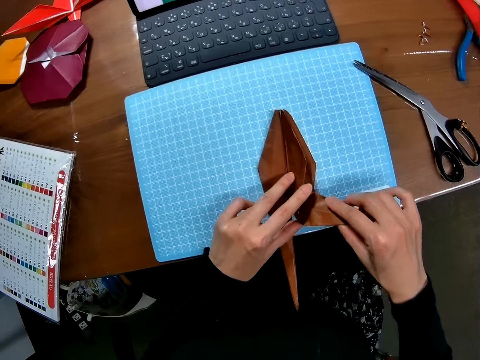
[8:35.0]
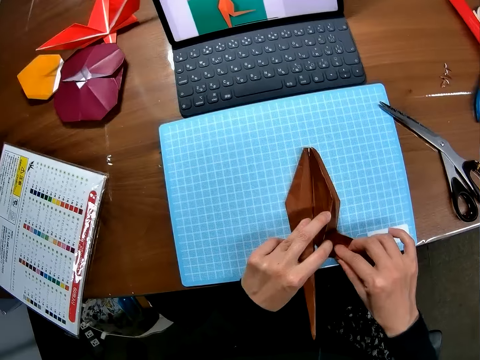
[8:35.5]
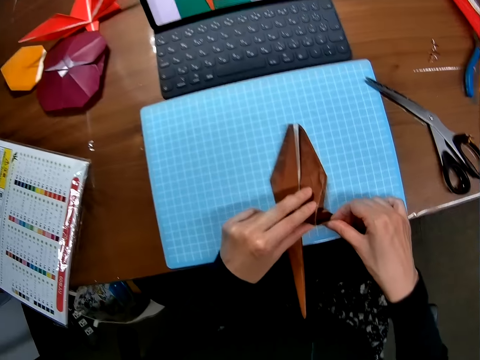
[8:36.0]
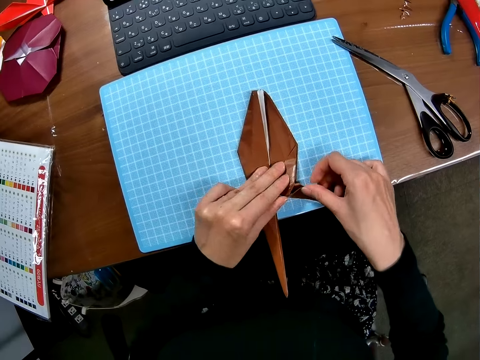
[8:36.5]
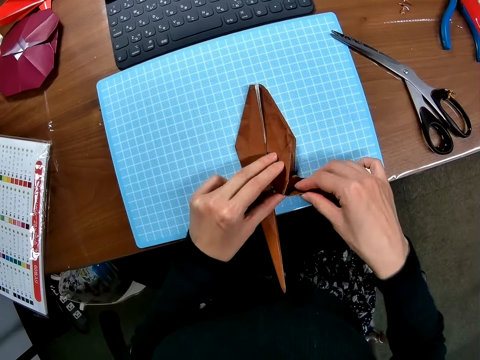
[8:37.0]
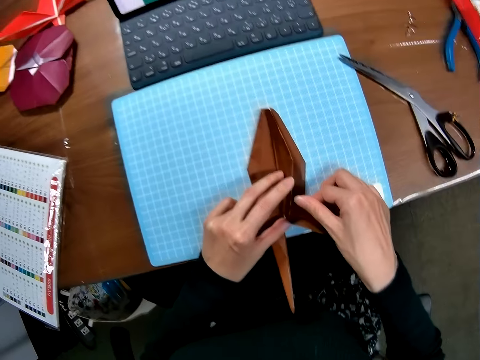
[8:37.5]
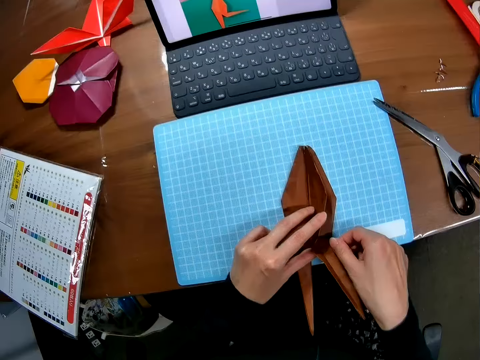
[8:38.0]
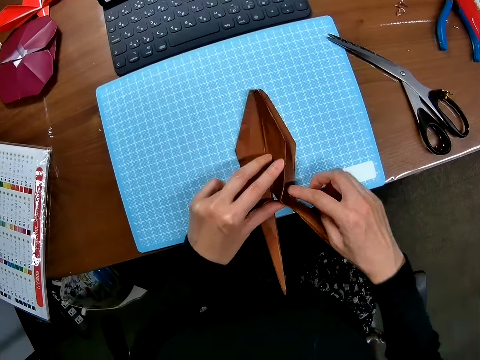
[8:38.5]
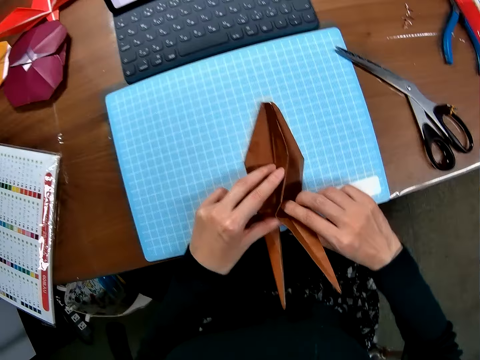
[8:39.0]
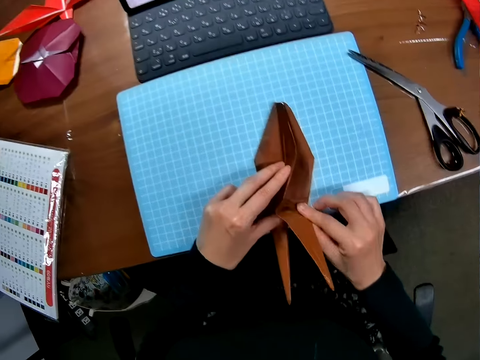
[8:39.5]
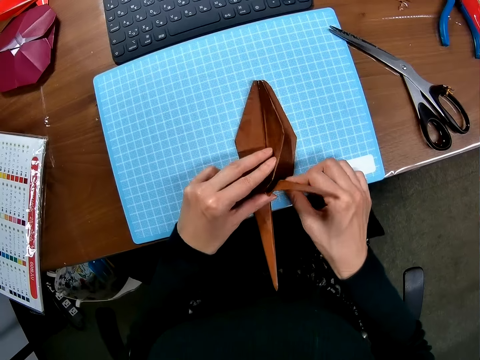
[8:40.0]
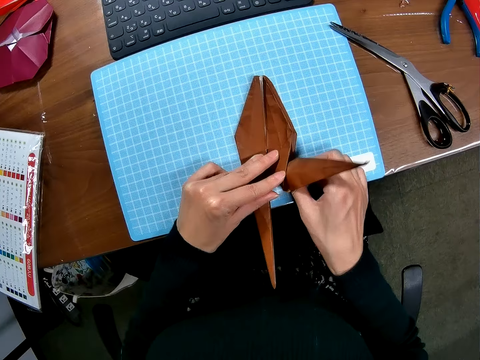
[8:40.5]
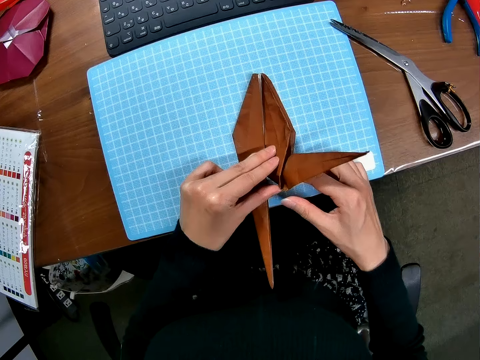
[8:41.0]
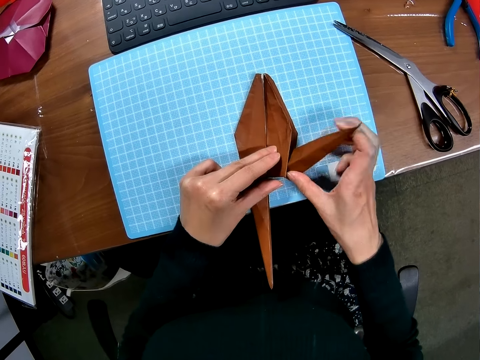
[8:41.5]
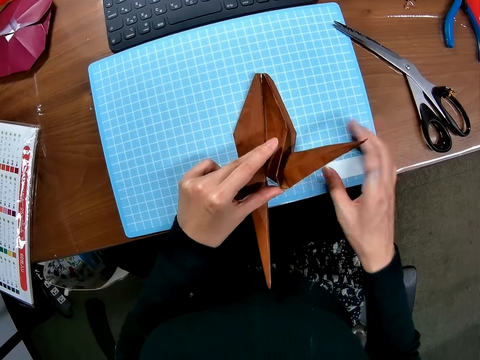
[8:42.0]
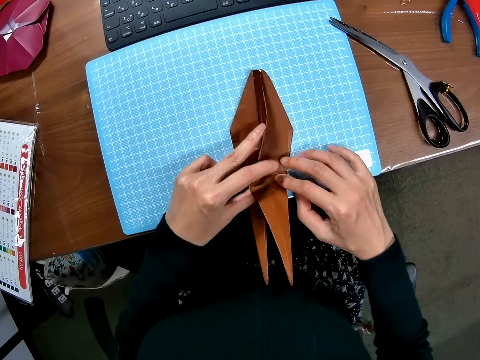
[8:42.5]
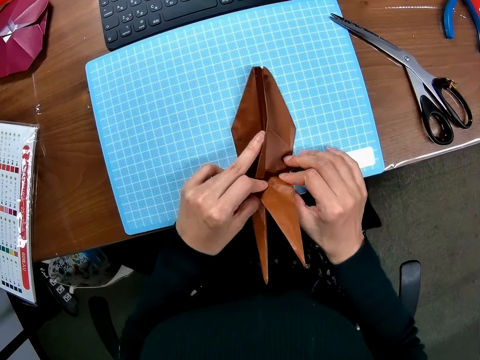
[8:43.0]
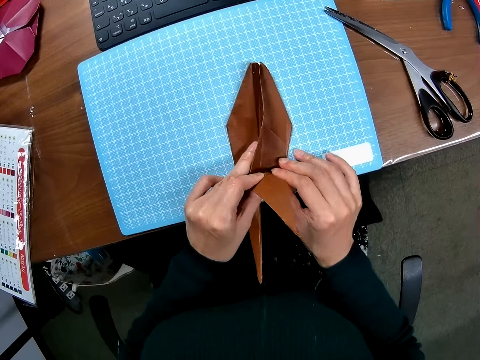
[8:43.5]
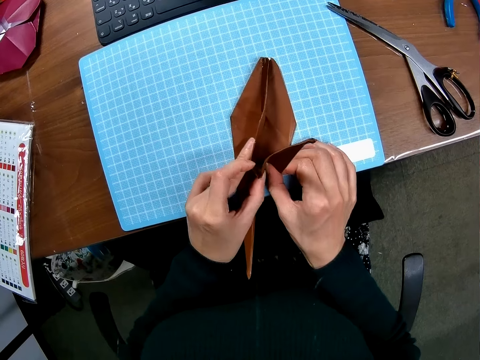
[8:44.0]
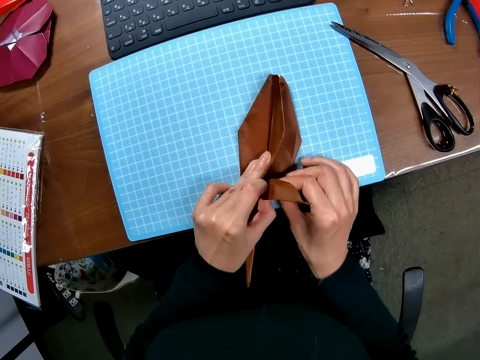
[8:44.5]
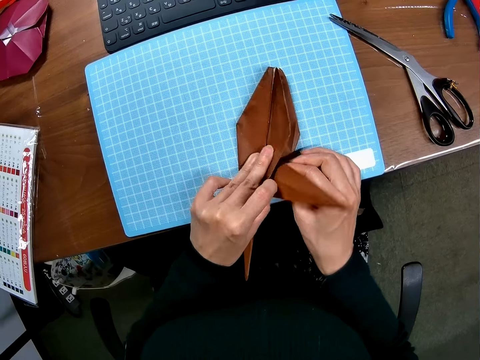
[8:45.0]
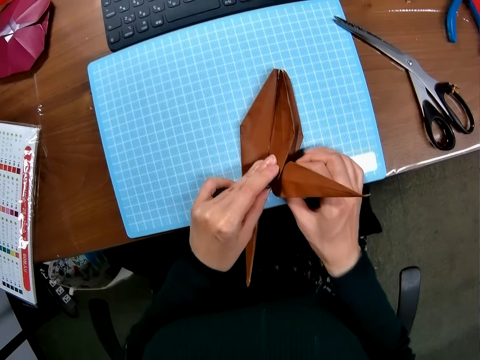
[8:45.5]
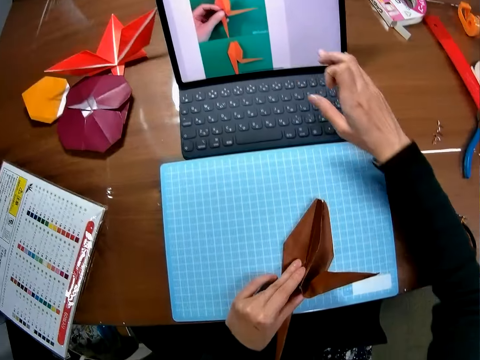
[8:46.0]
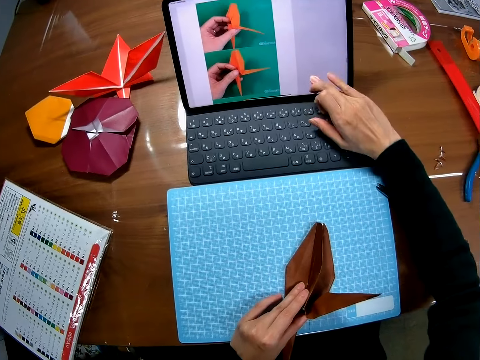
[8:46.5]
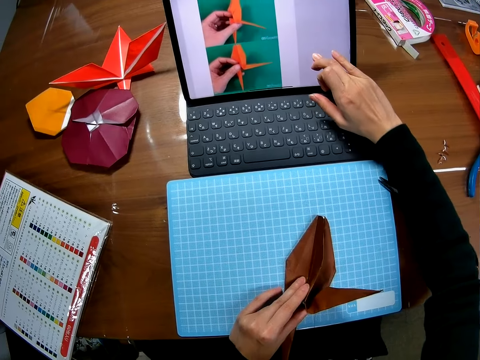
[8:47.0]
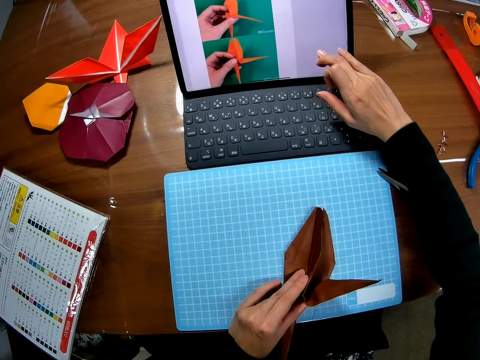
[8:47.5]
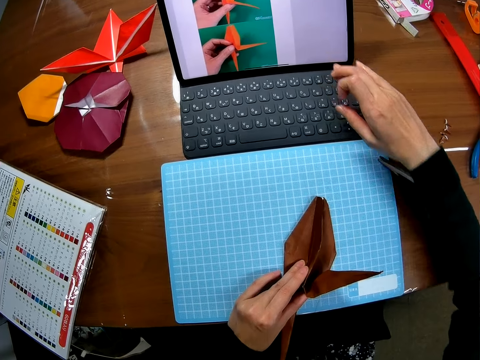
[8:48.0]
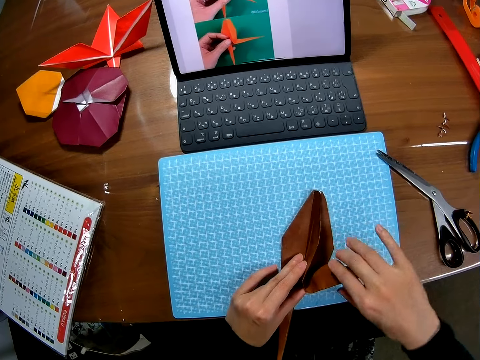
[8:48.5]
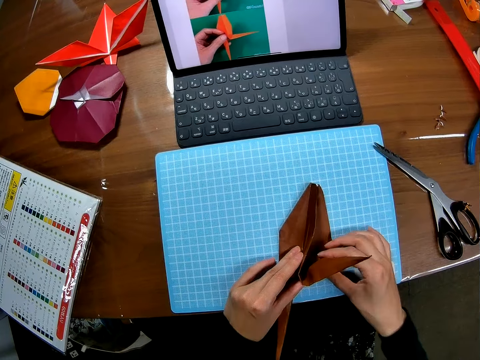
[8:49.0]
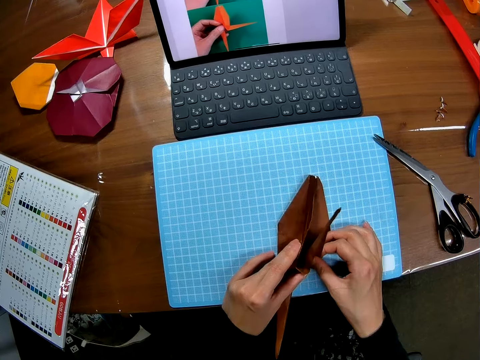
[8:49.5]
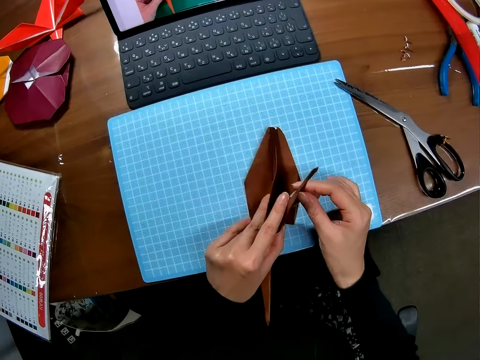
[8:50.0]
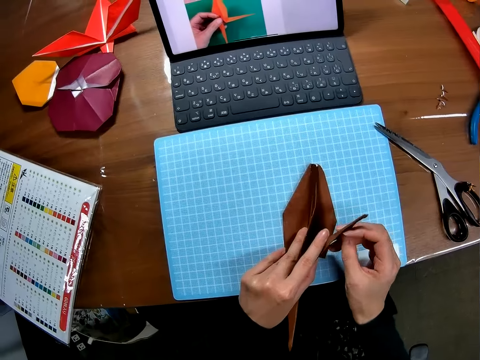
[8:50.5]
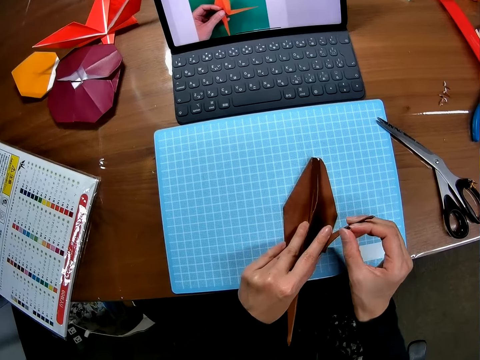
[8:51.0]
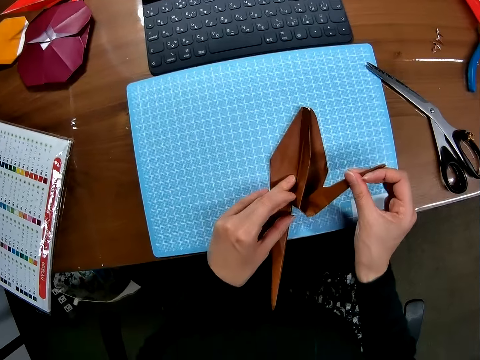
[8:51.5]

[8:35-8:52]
The camera wearer folds the paper. She operates the laptop with her finger on the screen. She folds the piece of paper on the cutting sheet with both hands.

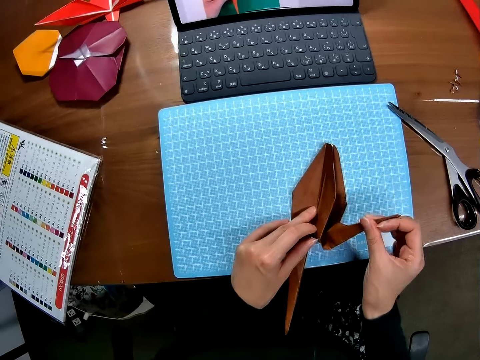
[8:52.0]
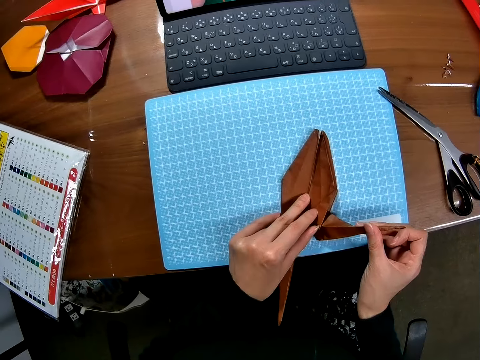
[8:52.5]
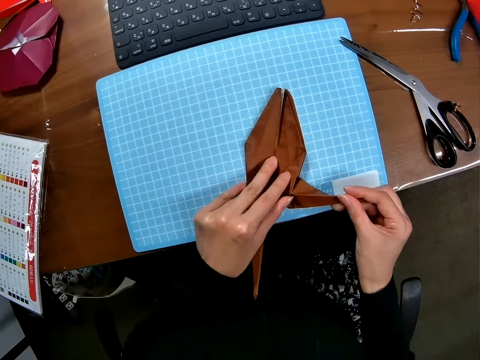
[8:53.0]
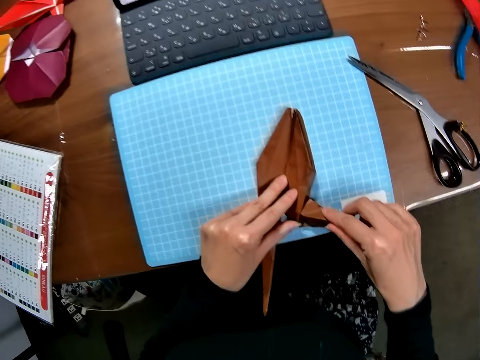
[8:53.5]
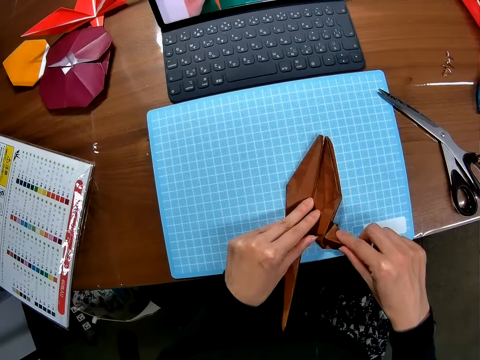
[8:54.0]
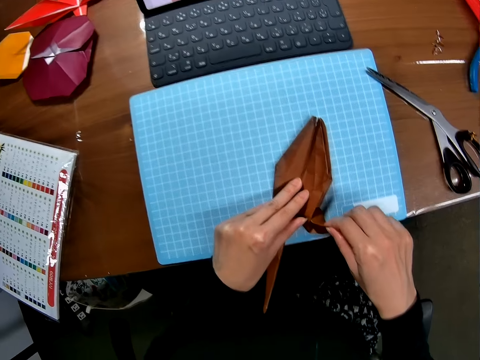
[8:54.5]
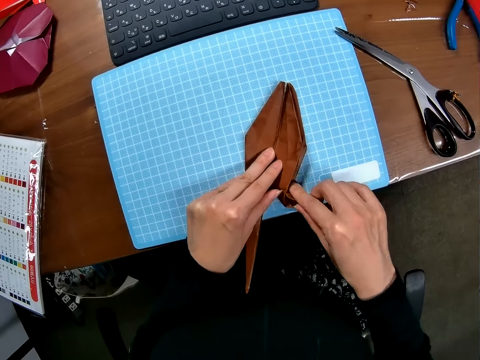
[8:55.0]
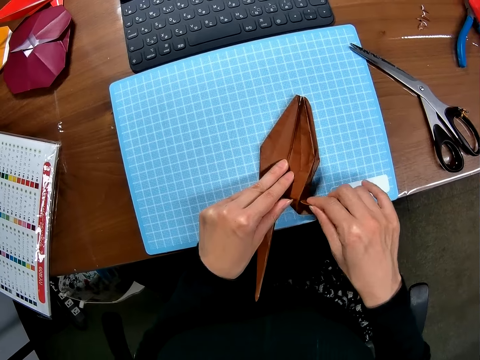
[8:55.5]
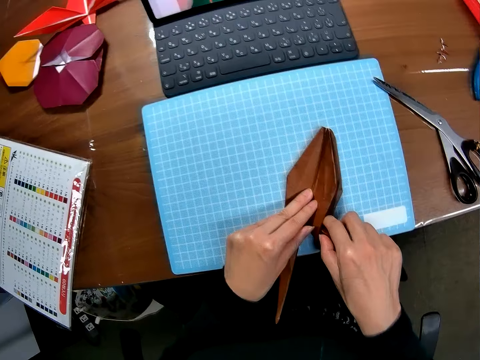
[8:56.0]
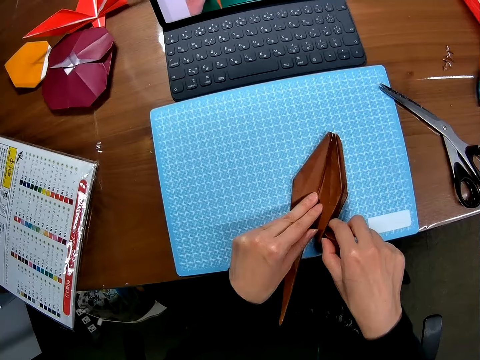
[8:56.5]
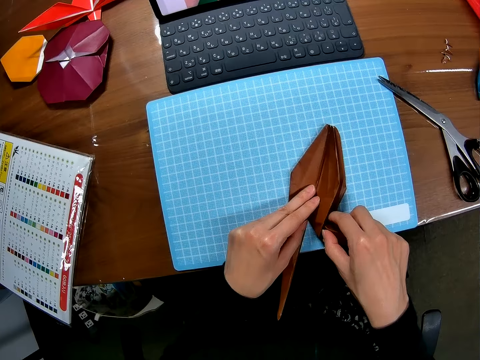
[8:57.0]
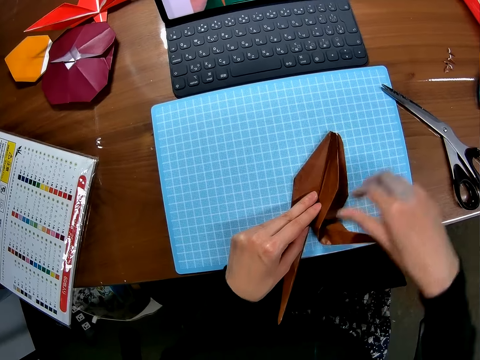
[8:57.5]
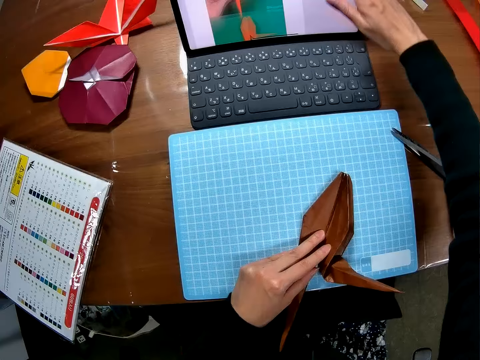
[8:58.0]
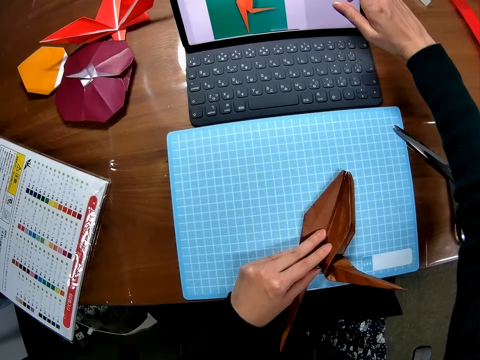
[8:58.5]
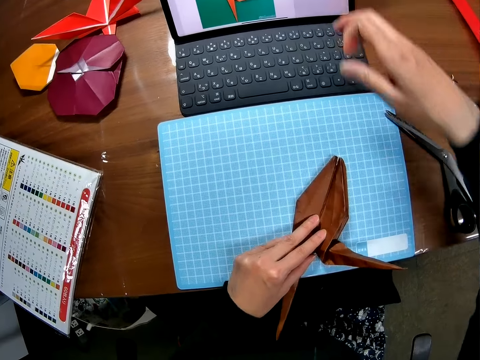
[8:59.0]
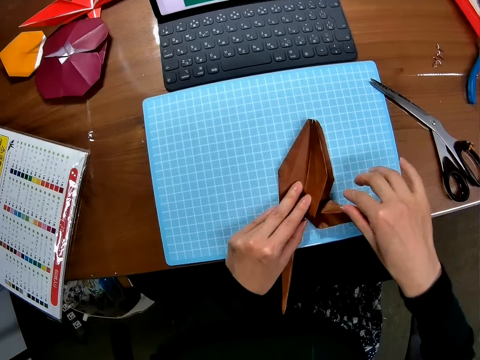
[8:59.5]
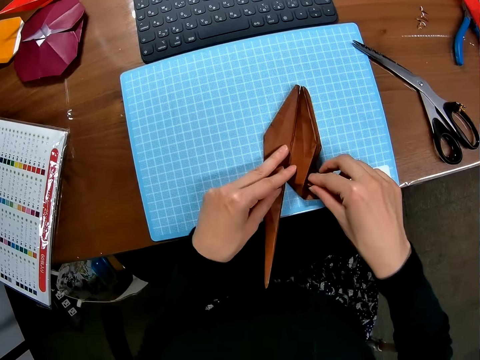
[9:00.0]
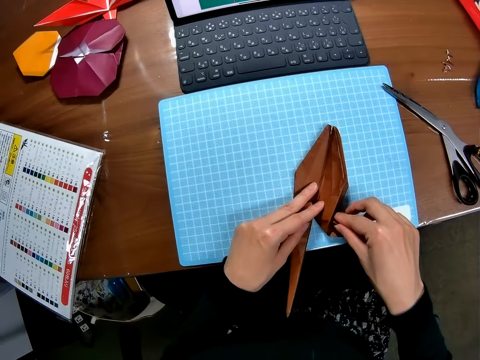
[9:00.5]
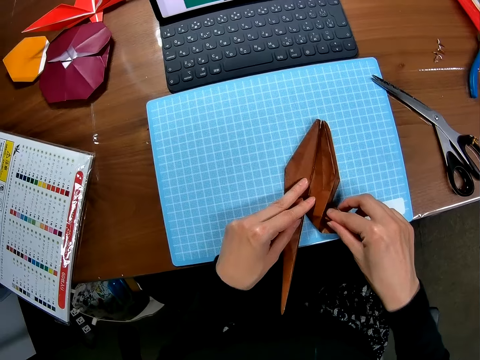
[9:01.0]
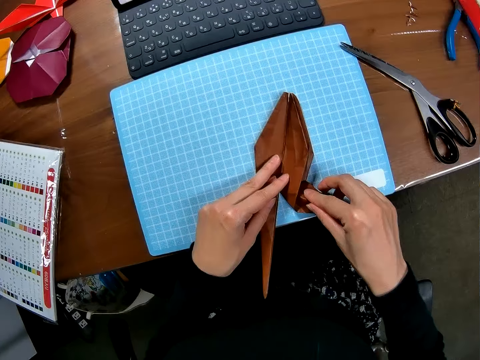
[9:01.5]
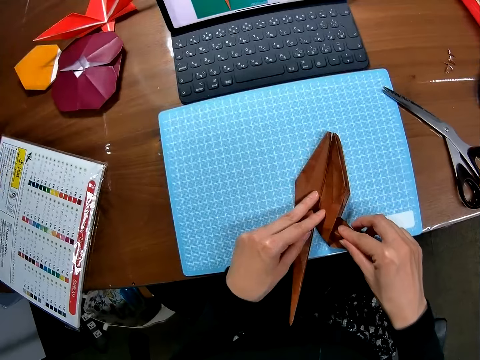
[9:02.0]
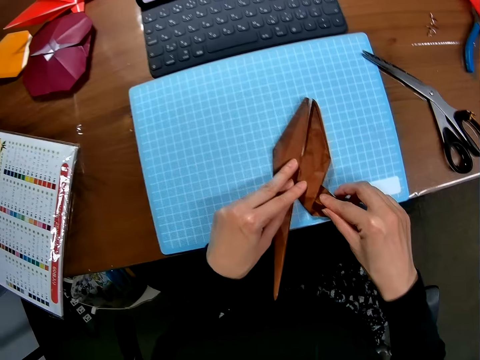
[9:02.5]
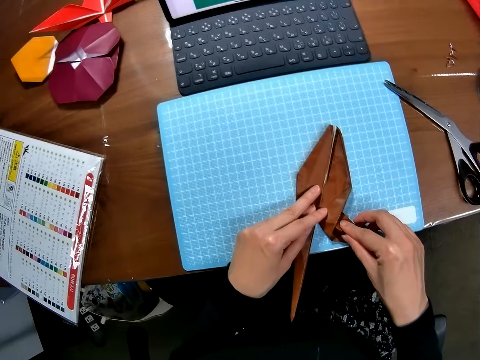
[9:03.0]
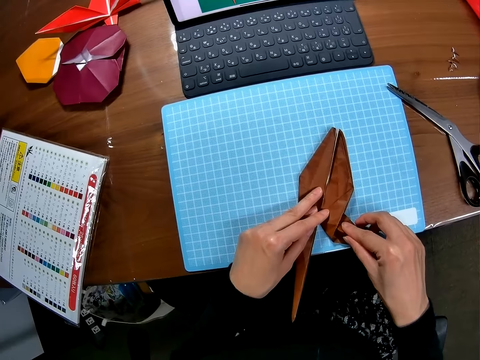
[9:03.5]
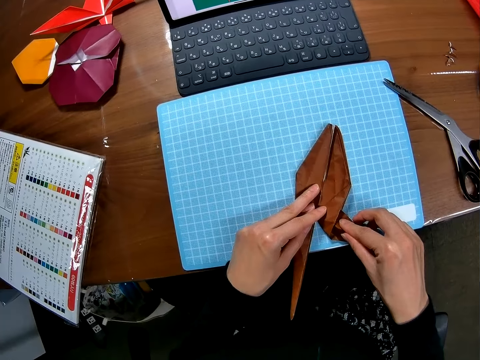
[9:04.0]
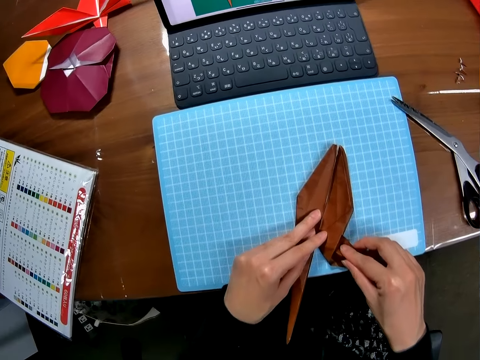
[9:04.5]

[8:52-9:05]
The camera wearer looks at the paper. She operates the laptop with her finger on the screen. She folds the piece of paper on the cutting sheet with both hands. She looks at the paper.
